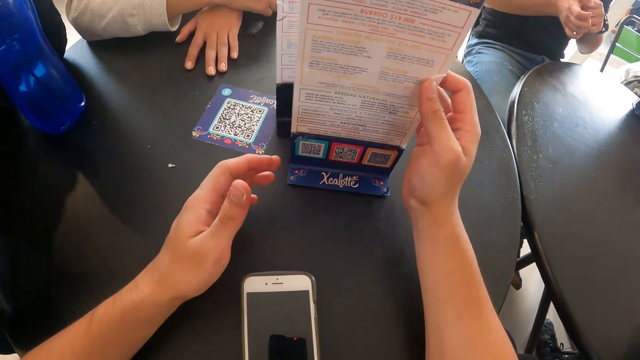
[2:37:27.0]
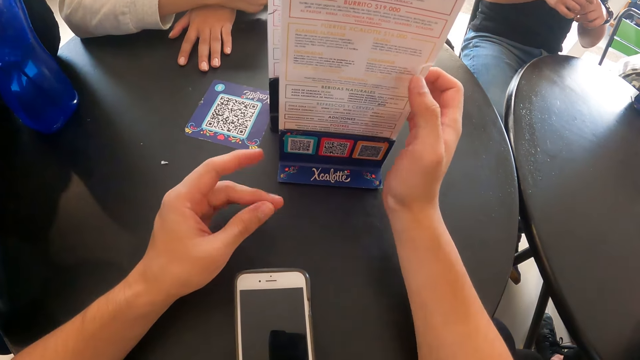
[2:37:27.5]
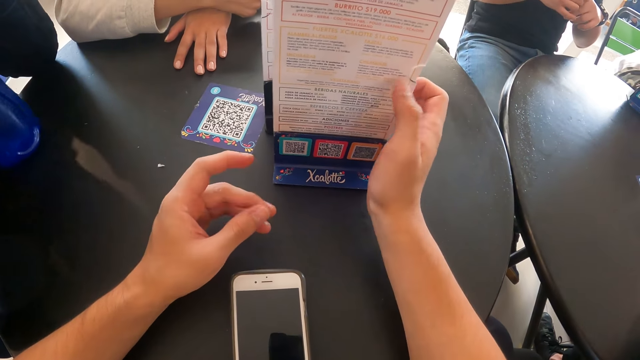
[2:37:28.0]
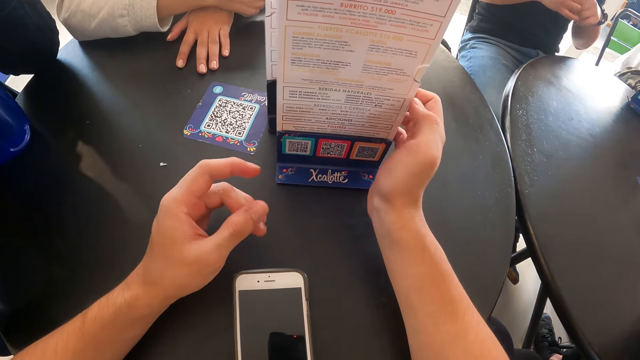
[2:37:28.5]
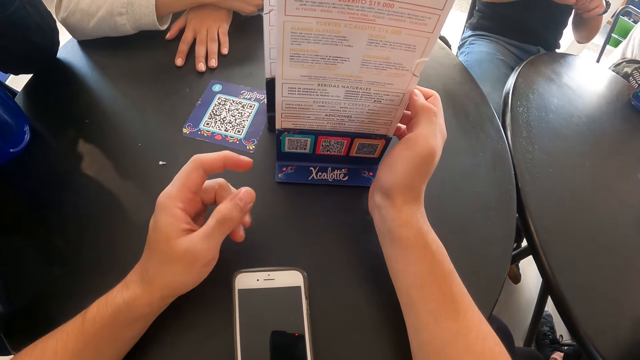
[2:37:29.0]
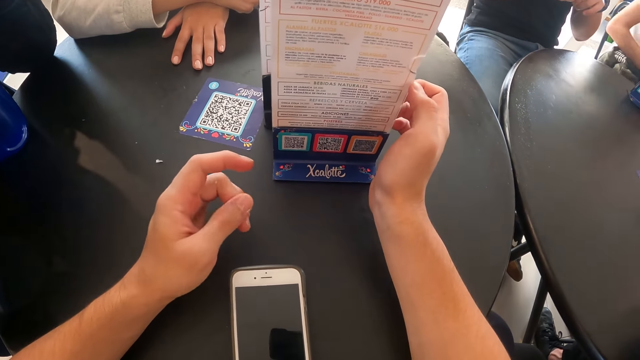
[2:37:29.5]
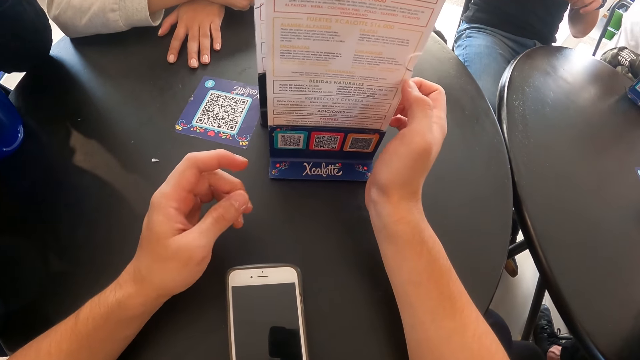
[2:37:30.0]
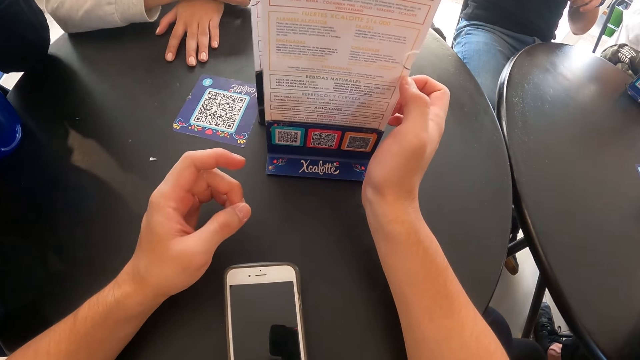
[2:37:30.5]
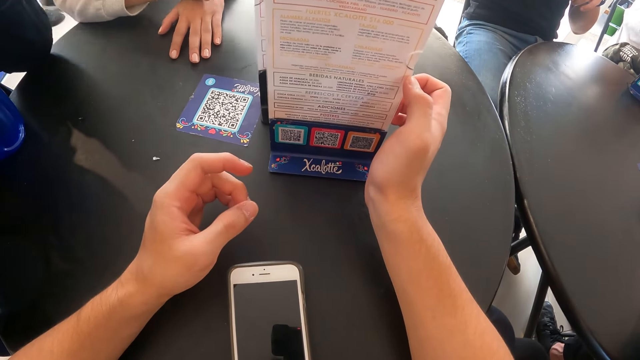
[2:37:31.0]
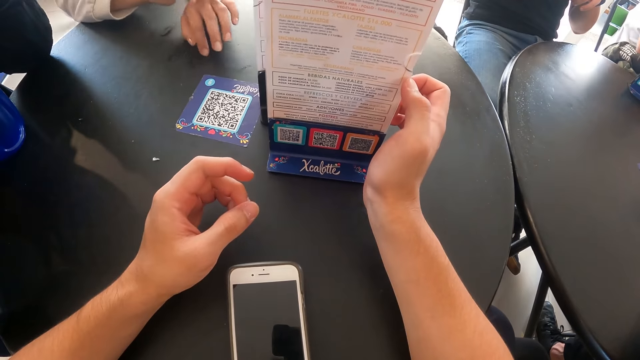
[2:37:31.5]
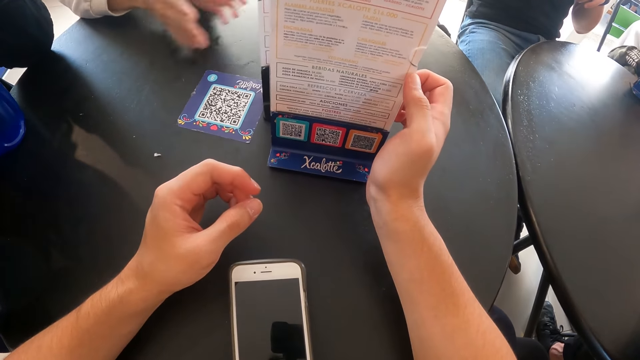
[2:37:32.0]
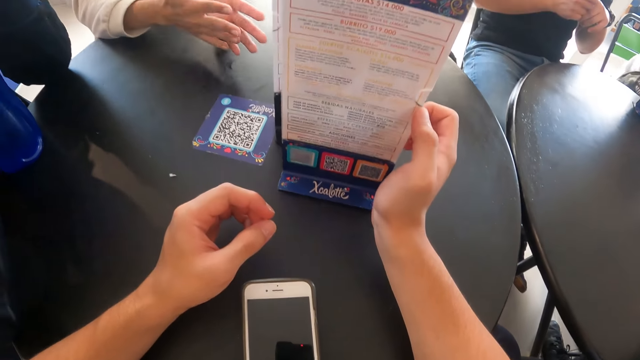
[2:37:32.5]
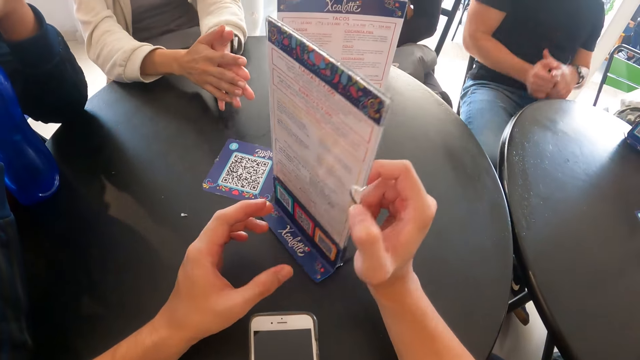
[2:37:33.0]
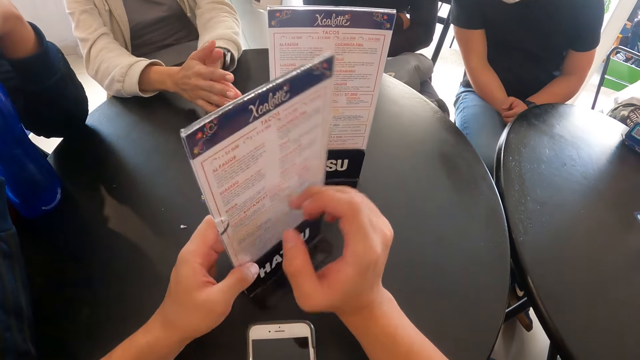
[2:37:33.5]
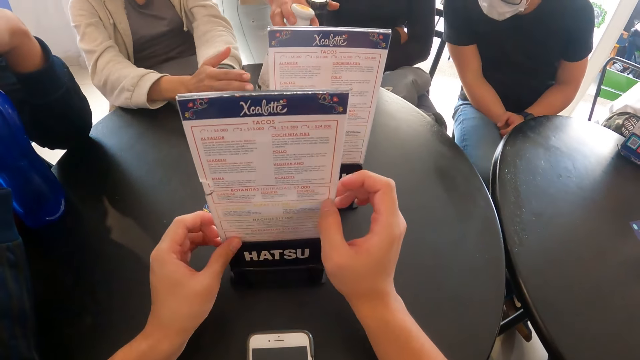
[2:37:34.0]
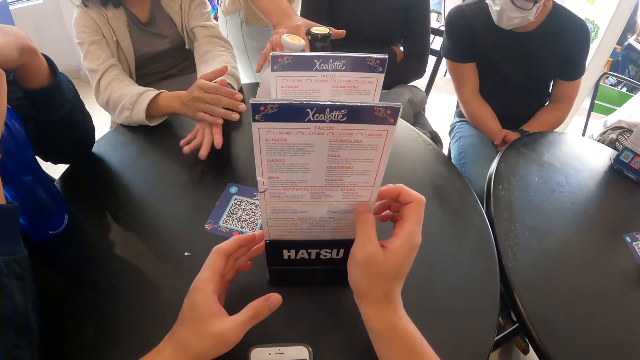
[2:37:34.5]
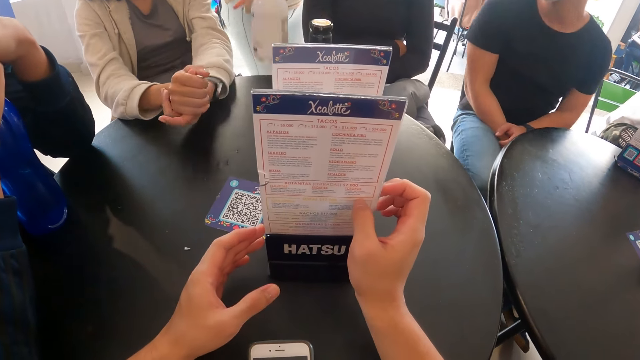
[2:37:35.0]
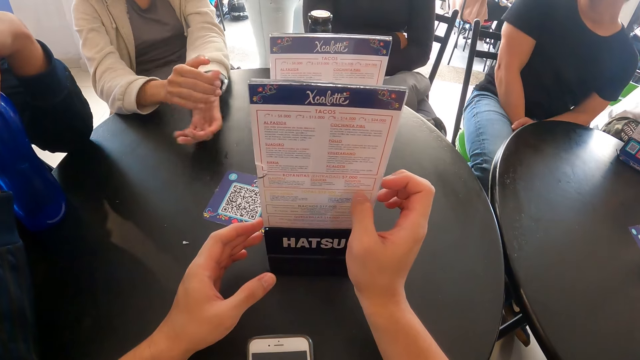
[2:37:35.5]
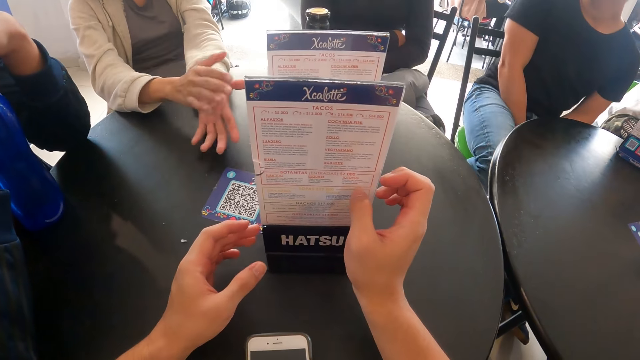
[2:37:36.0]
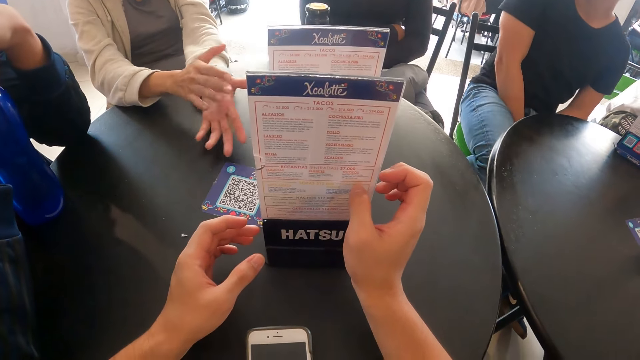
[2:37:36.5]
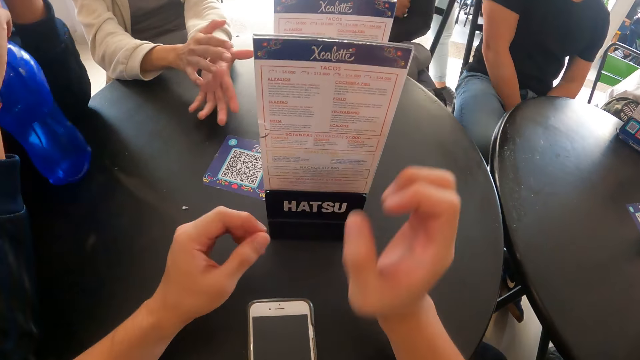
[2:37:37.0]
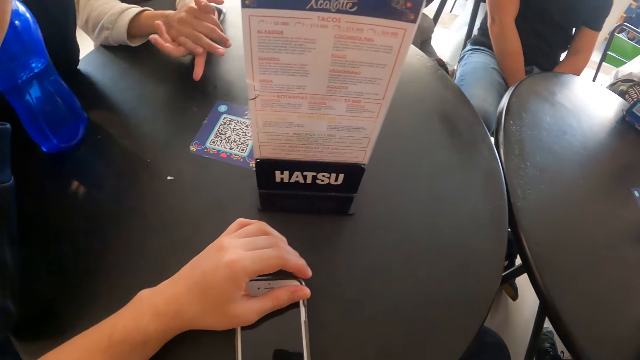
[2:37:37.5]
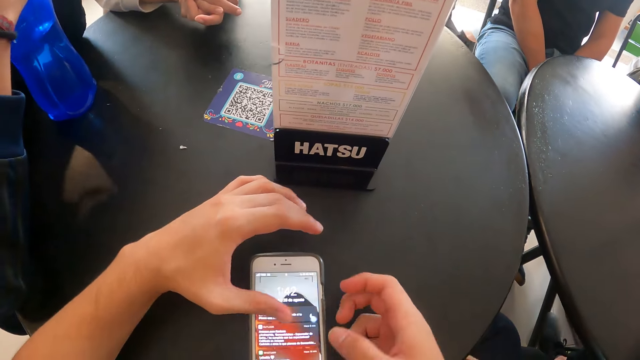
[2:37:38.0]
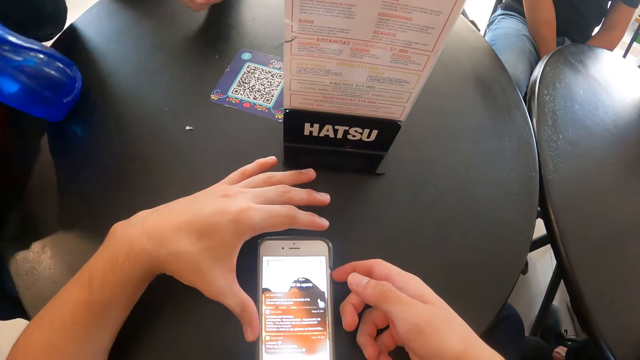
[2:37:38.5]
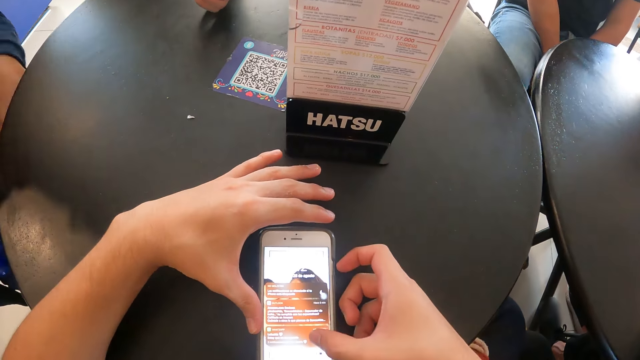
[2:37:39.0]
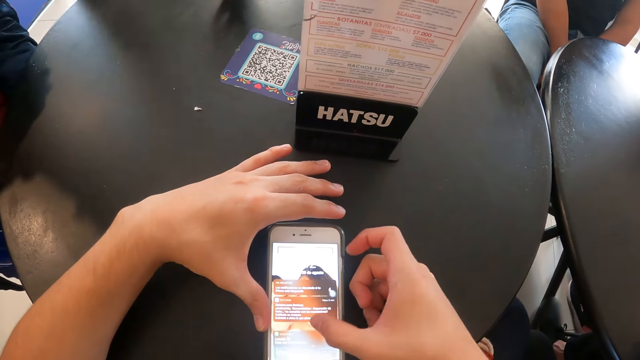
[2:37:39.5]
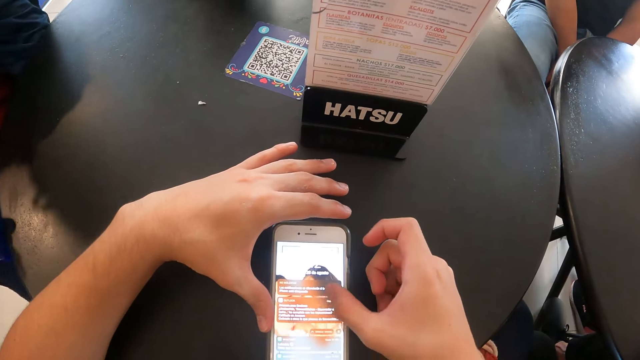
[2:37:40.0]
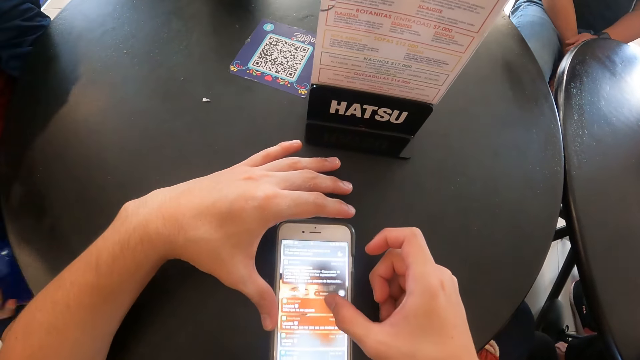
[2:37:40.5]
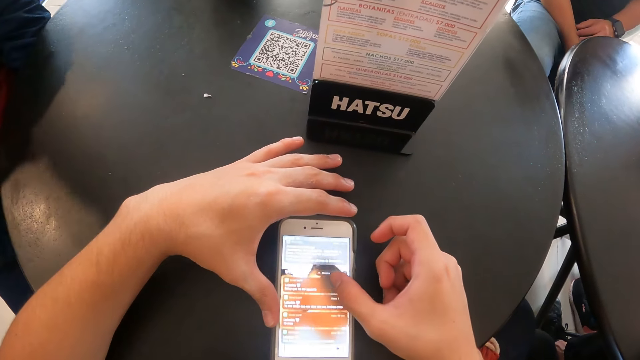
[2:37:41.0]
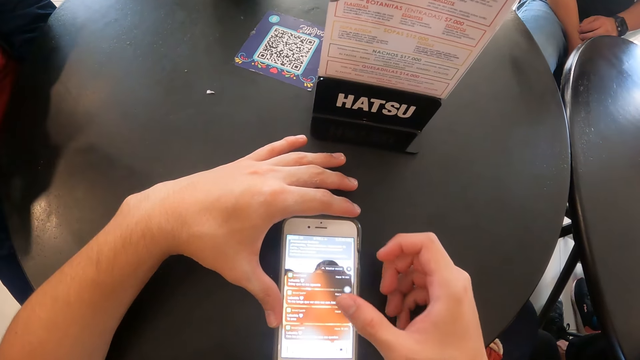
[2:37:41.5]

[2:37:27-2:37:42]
A woman drops a bottle on the table with her right hand in front of another woman. A third woman claps her hands on the table. The camera wearer presses the phone on the table with her right hand. The man moves the water bottle from the table with his right hand.

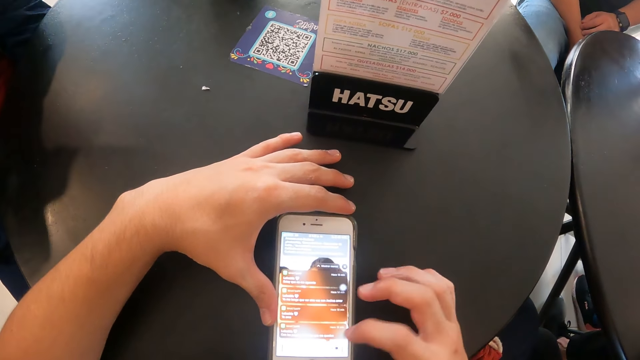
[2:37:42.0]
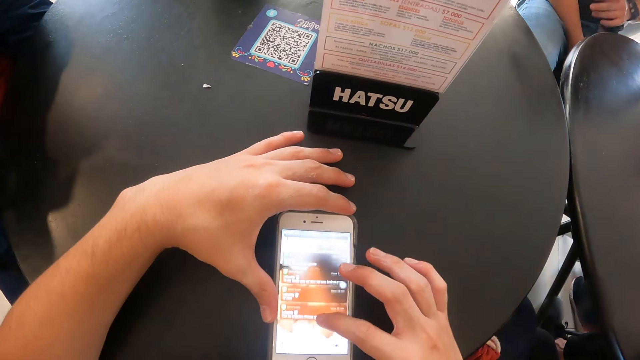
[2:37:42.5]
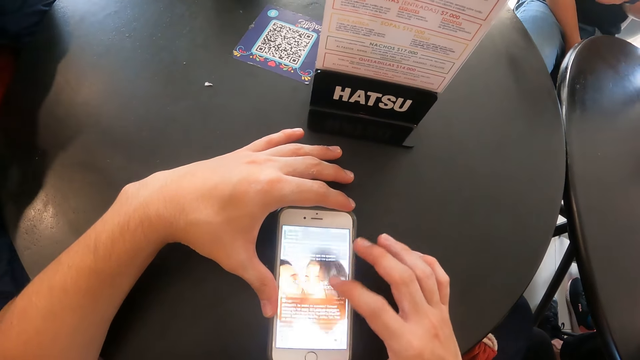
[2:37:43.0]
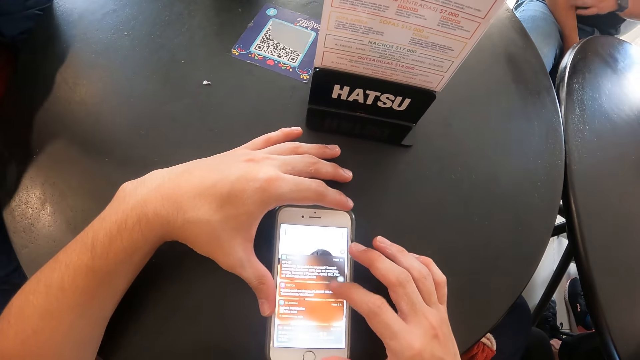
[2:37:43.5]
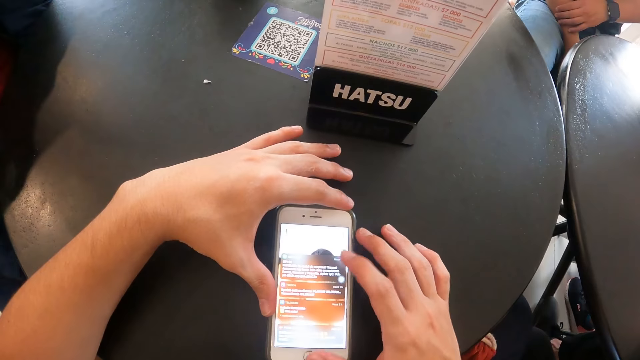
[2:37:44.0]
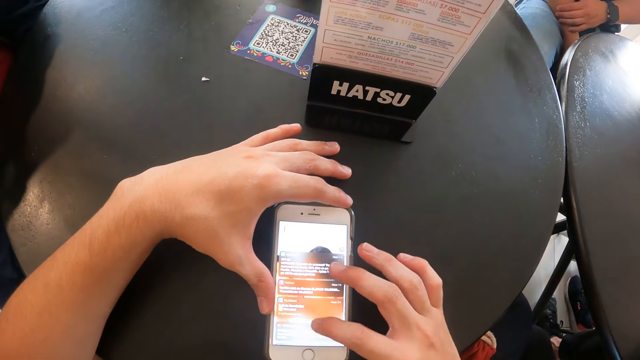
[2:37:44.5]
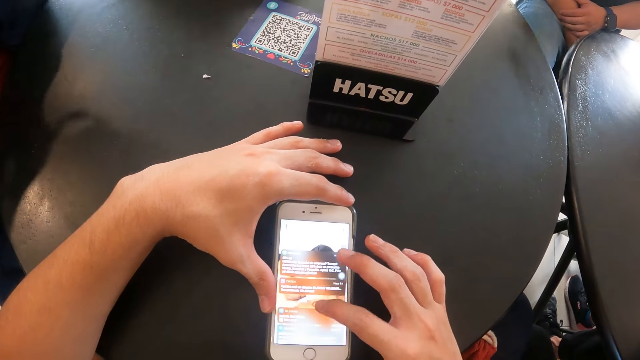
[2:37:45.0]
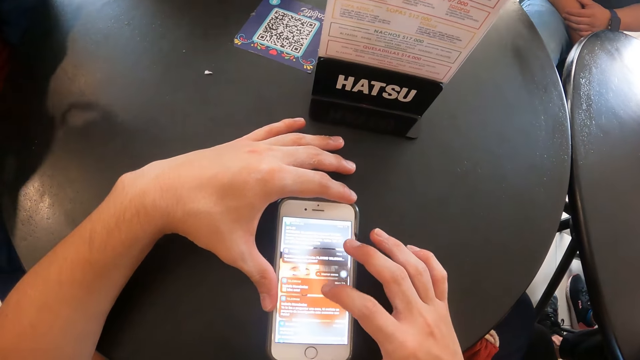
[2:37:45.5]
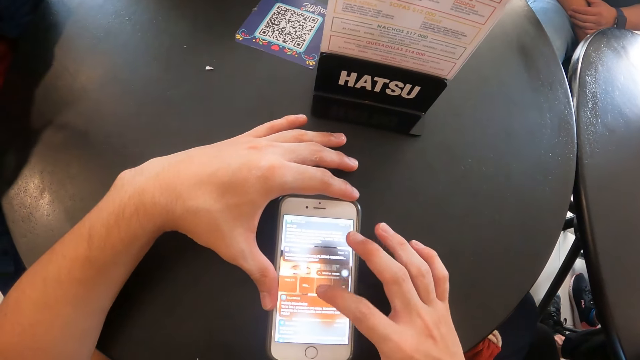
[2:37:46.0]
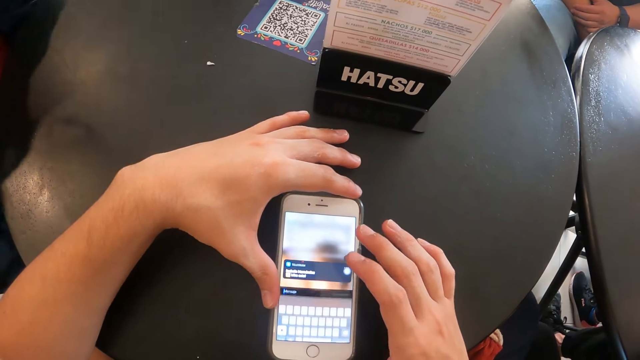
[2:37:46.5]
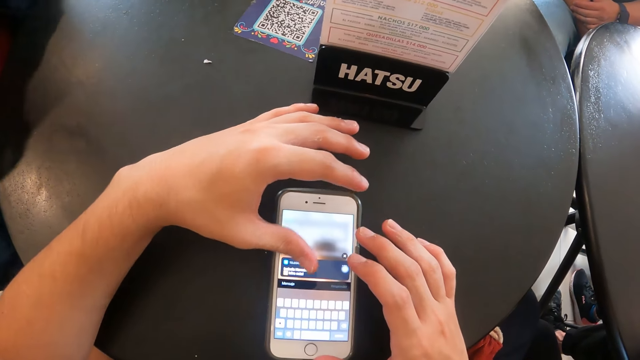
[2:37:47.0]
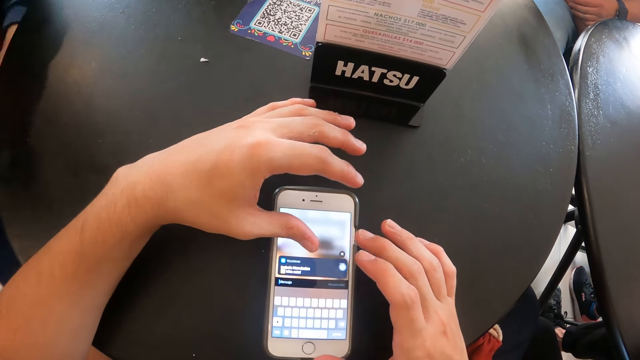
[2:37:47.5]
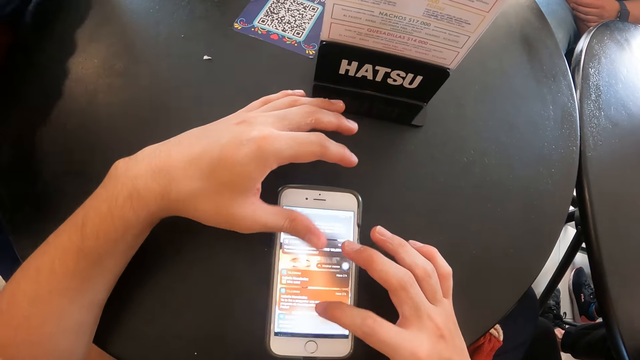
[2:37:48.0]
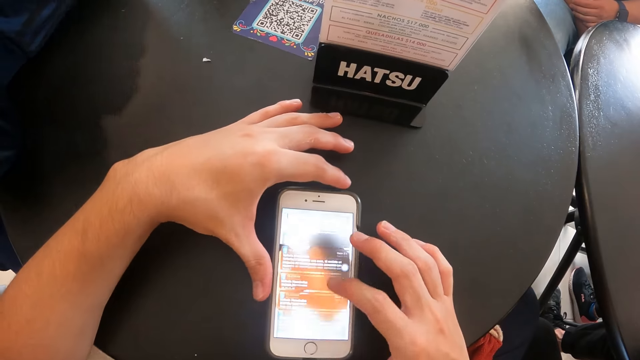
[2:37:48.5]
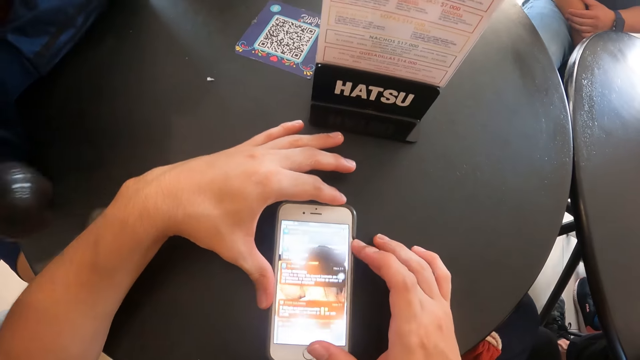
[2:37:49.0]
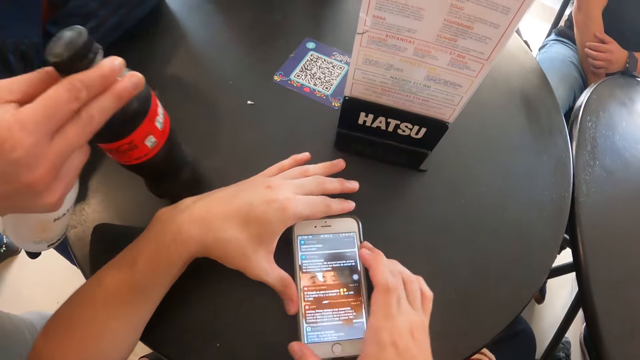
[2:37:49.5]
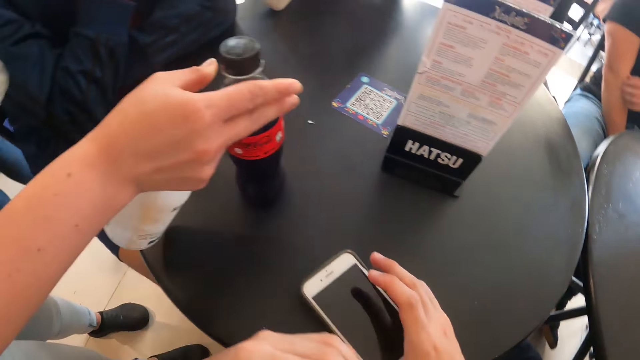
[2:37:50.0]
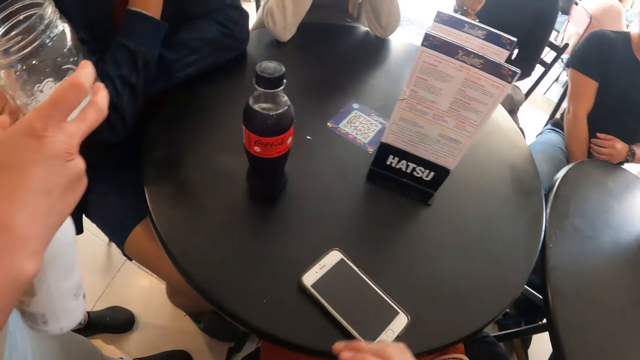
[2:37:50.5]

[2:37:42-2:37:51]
The waiter places a bottle of soda in her right hand on the table. The camera wearer moves the phone on the table with his right hand.
